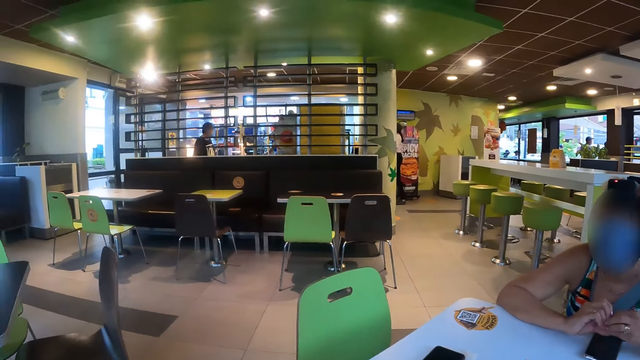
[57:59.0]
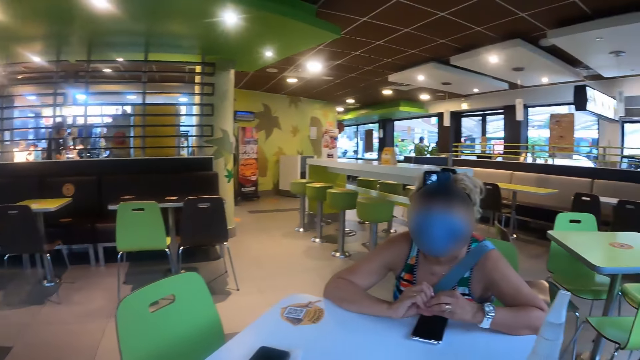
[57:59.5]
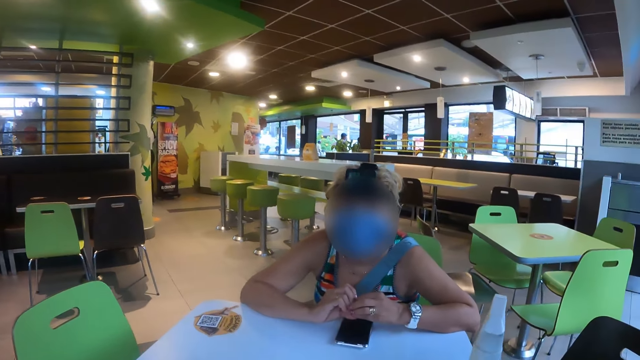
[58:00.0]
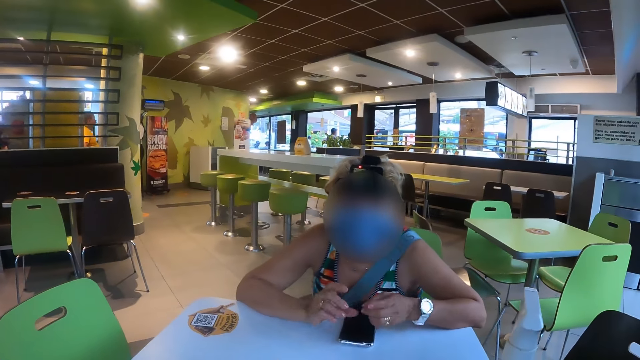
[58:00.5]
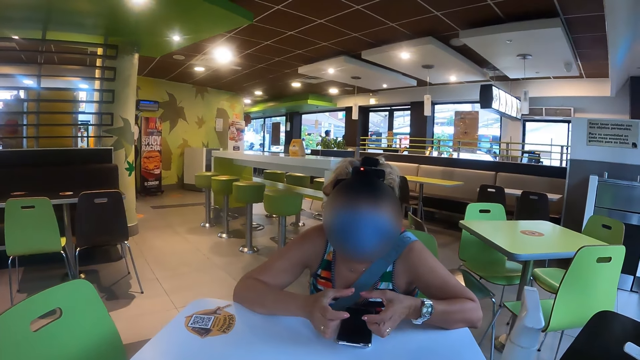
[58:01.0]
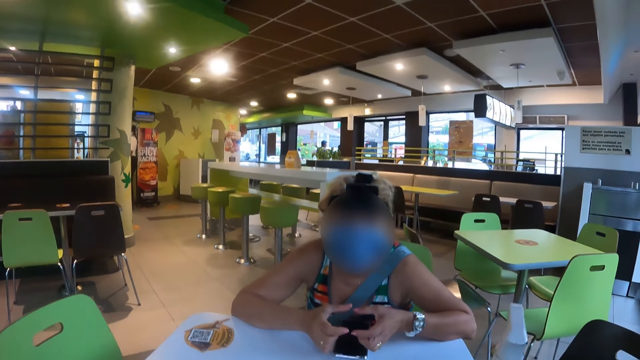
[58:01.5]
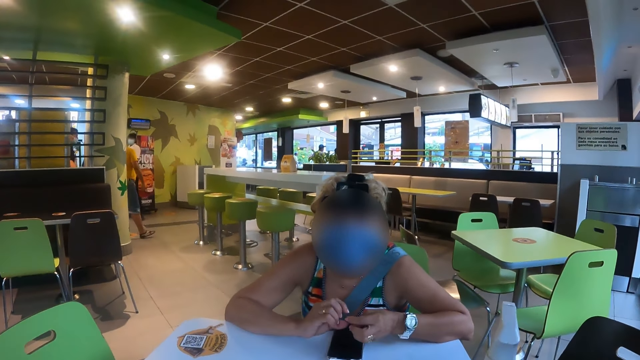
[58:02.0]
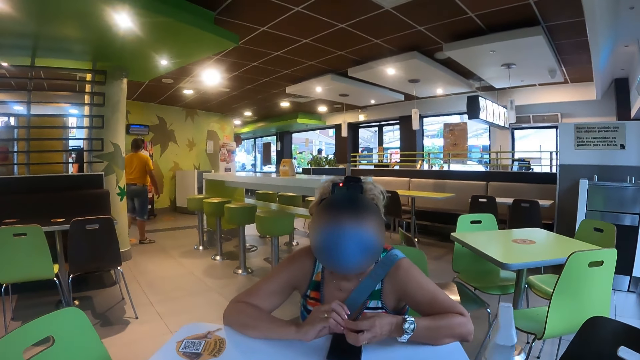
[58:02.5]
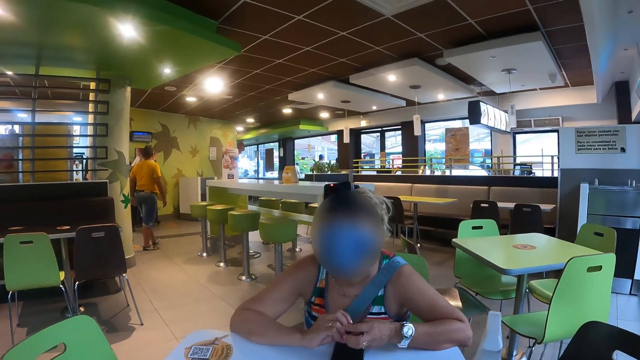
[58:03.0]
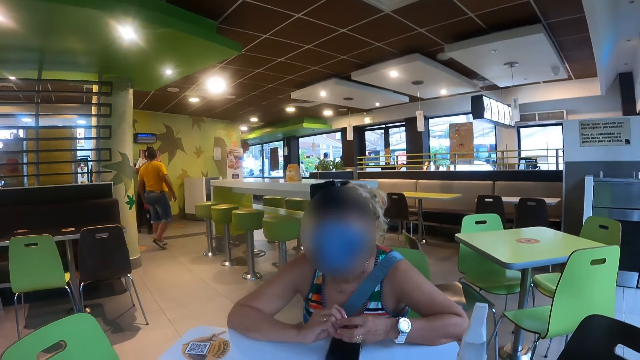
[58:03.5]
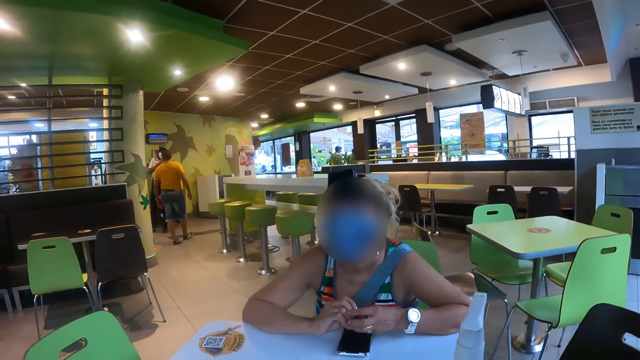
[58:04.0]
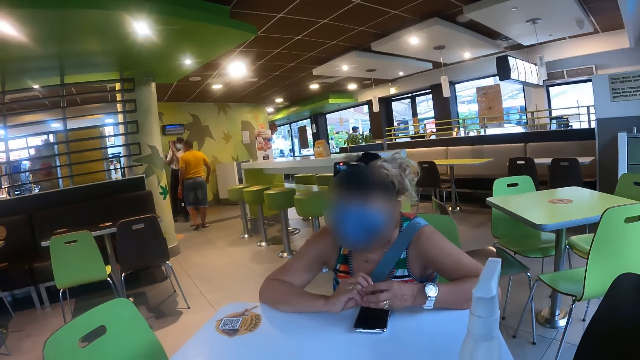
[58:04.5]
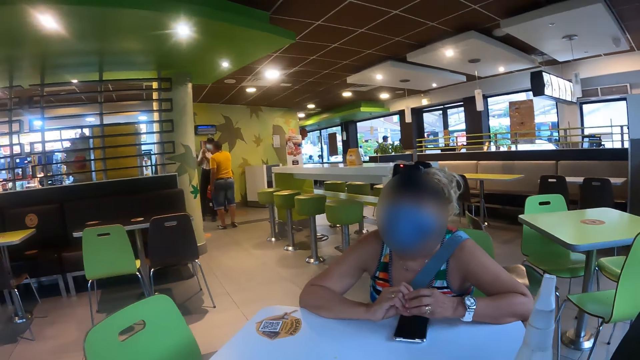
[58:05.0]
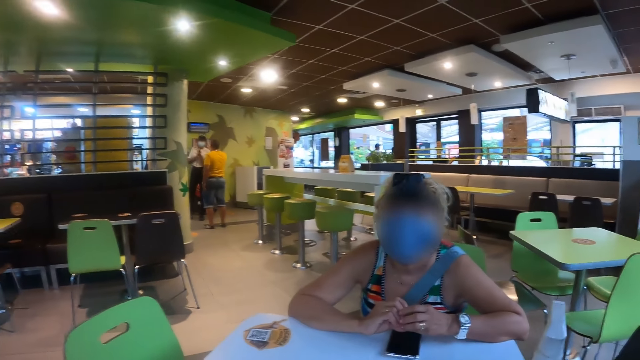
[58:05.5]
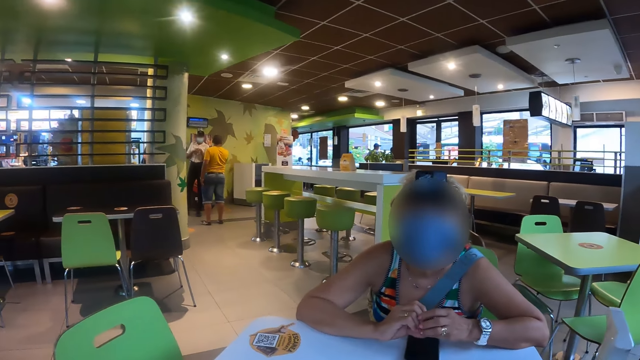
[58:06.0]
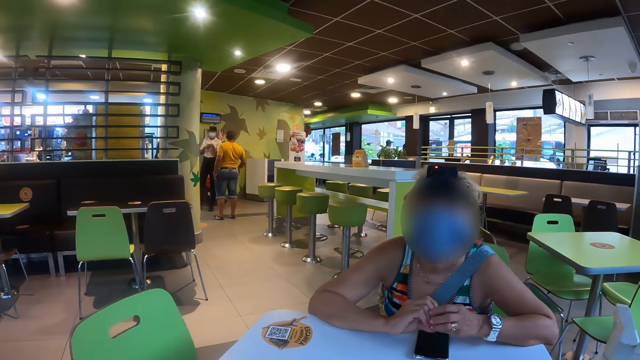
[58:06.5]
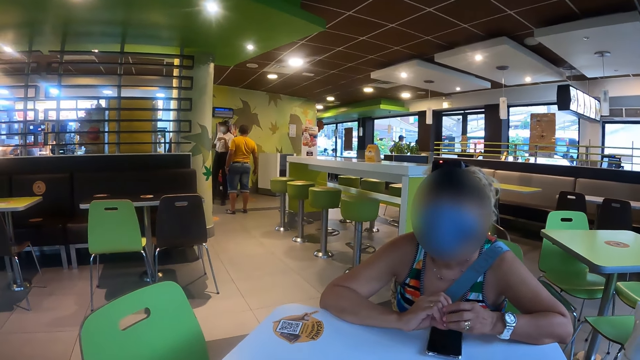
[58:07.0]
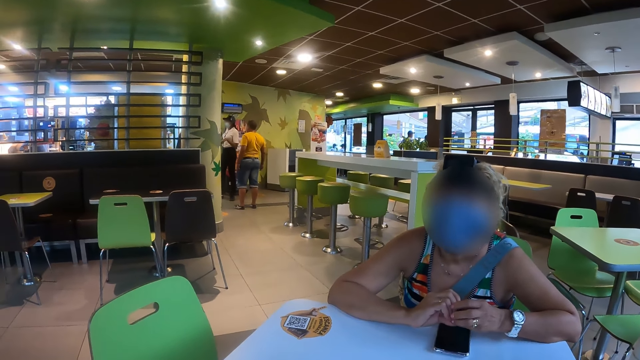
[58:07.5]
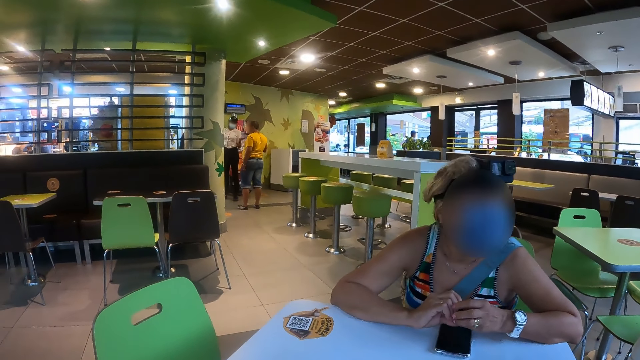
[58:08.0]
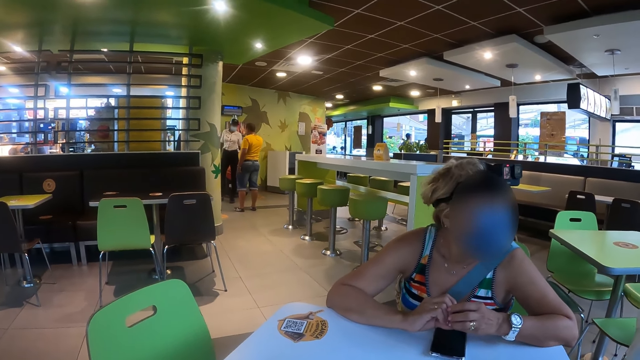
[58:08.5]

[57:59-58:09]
The camera wearer looks around. They interact with the lady. The lady makes hand gestures.

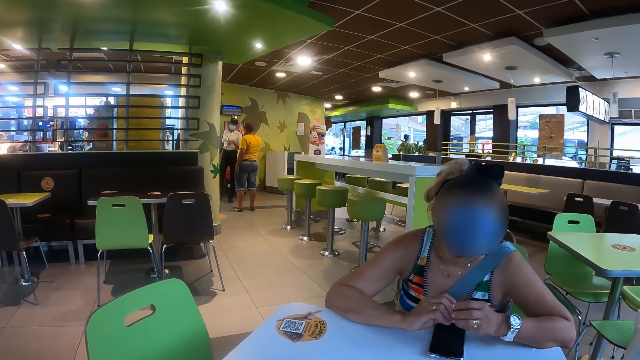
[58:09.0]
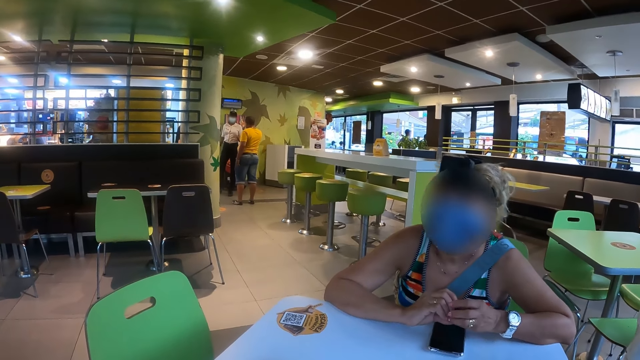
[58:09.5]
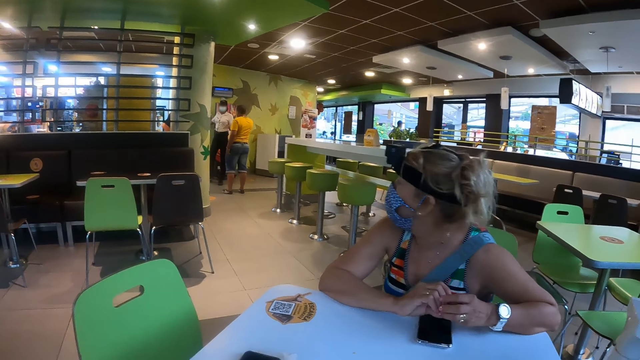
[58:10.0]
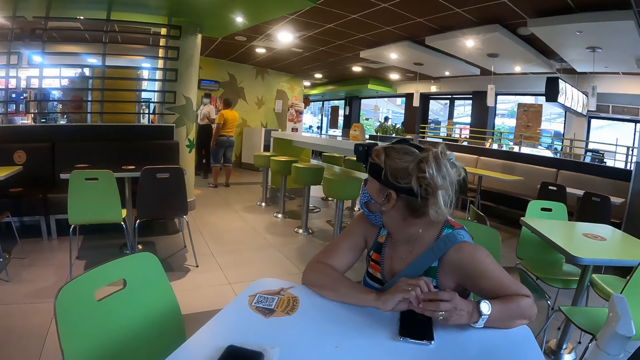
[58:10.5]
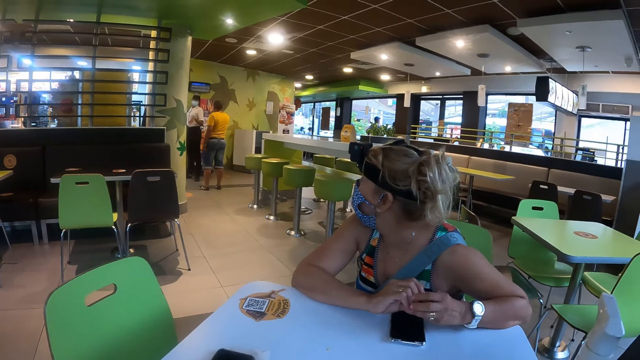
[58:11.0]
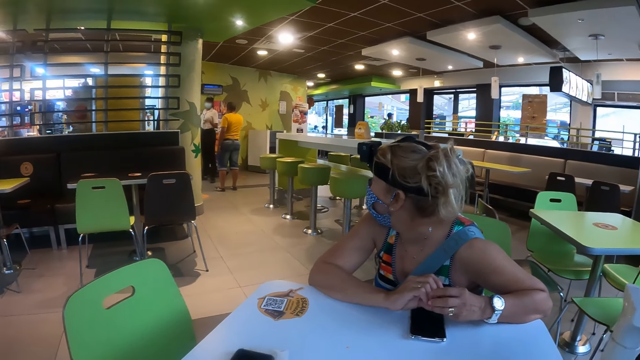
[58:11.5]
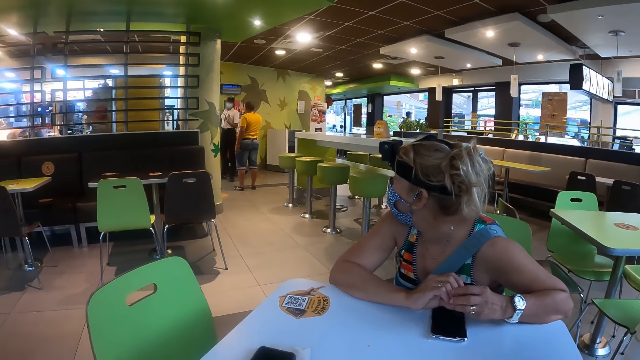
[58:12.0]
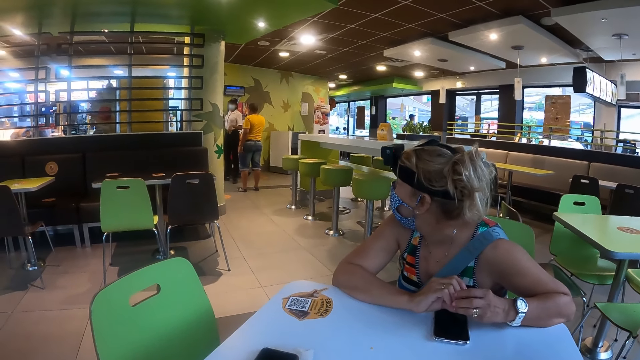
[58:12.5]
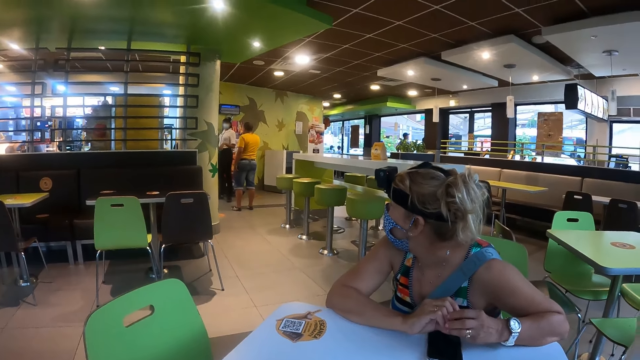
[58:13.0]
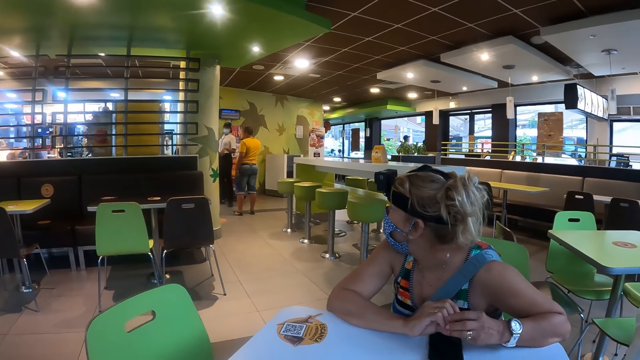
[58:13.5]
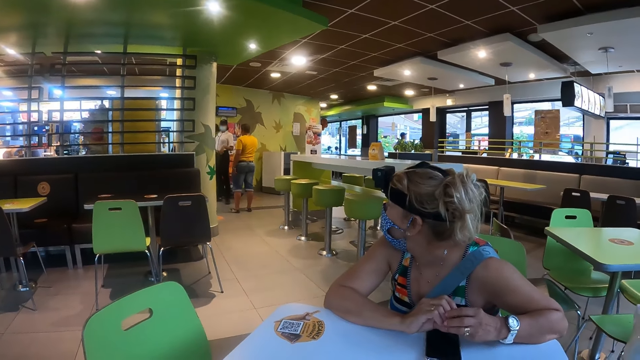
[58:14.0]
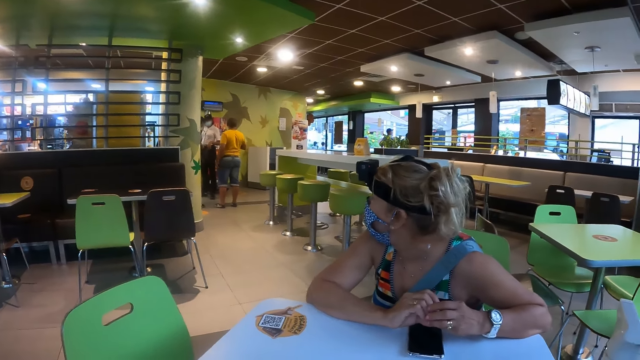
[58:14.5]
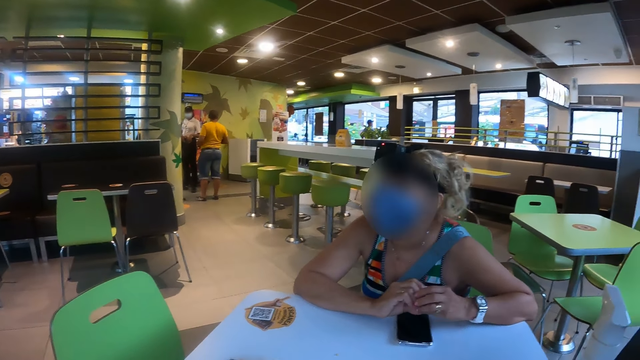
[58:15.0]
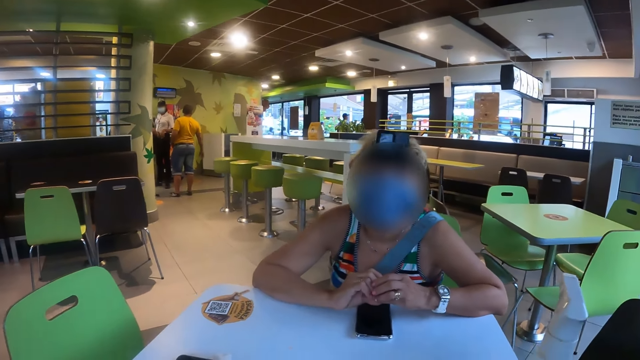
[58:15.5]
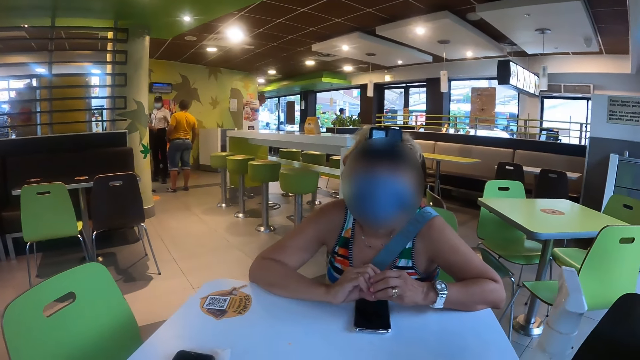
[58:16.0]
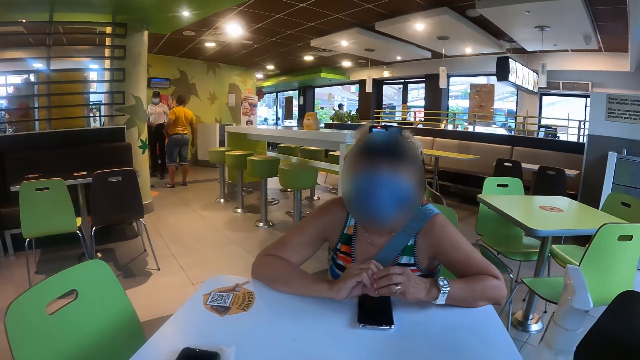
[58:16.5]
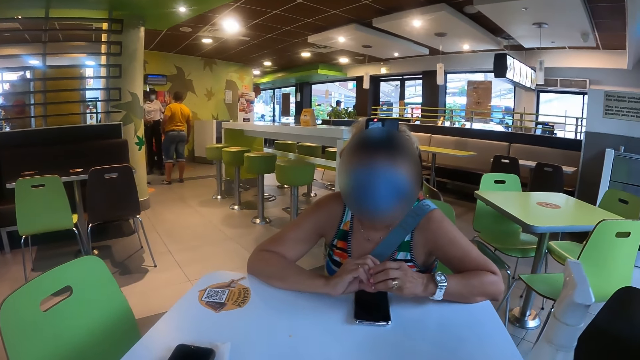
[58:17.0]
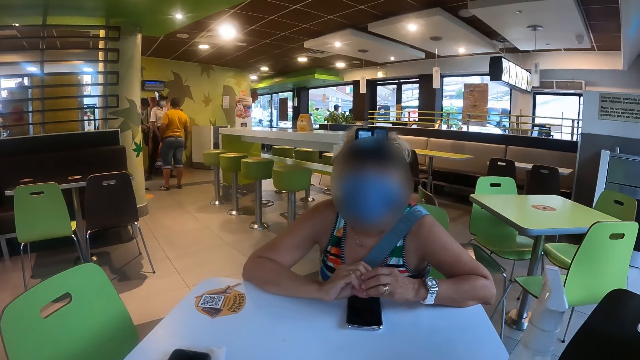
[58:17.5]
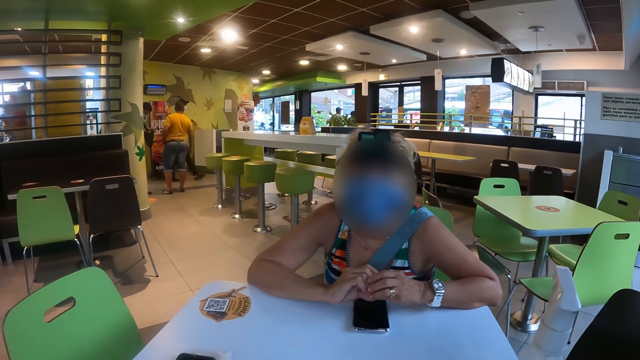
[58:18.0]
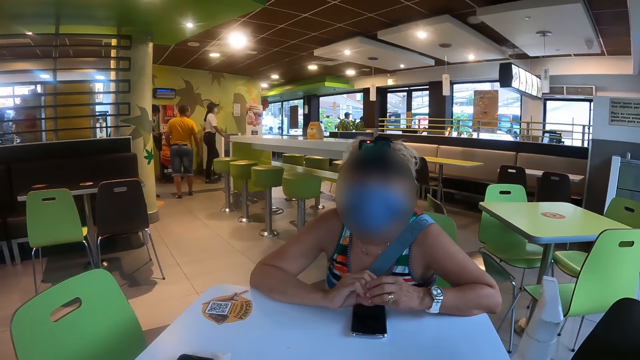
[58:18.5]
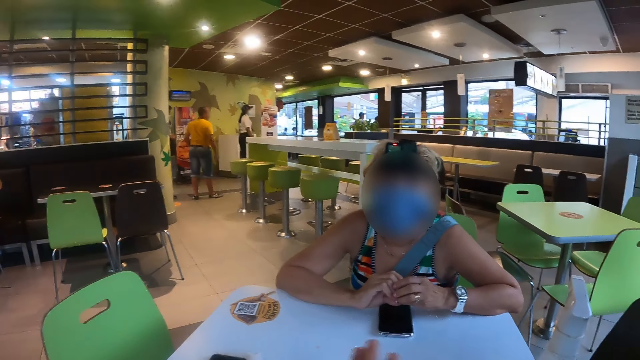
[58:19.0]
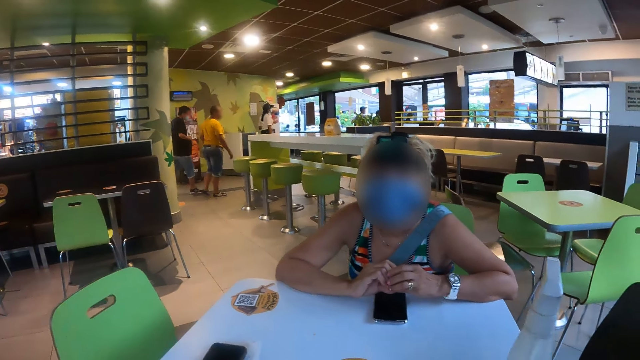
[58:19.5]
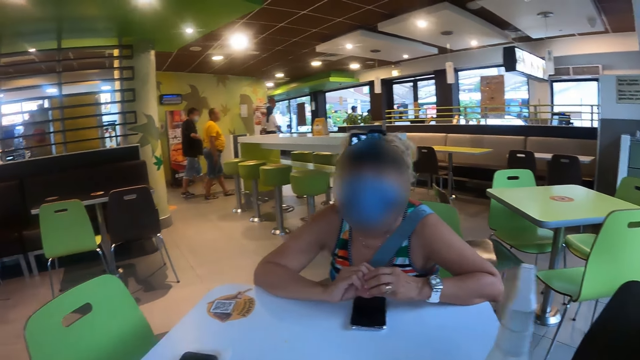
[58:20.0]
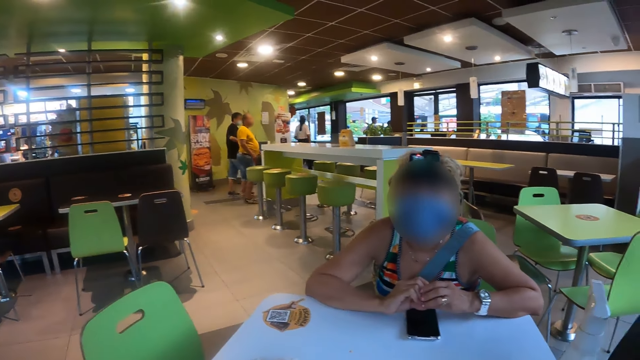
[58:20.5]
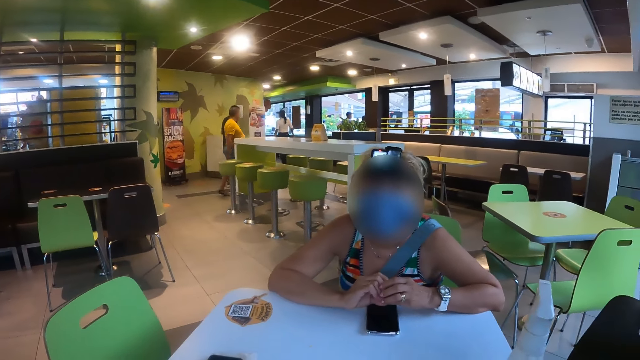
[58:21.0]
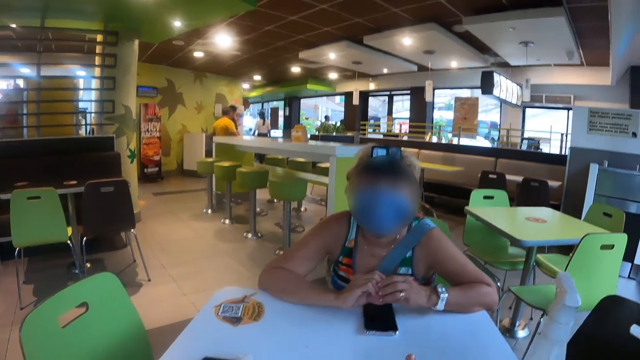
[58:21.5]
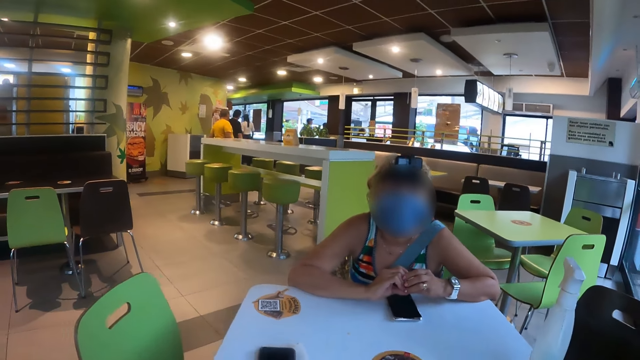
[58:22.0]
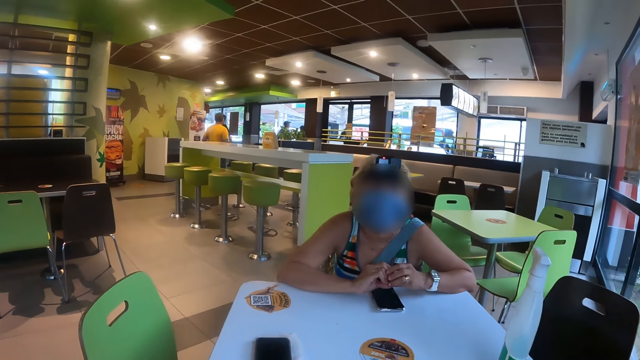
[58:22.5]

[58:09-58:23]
The lady looks behind and faces the camera wearer.
